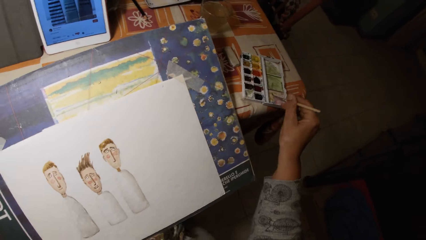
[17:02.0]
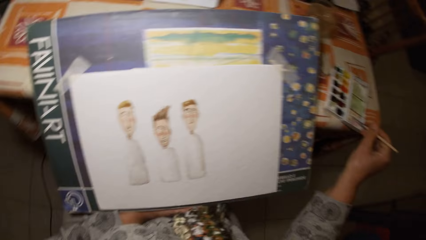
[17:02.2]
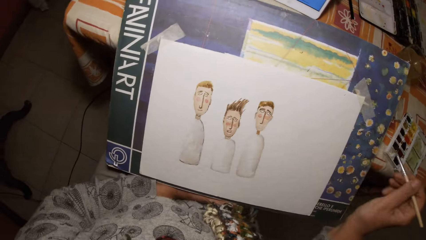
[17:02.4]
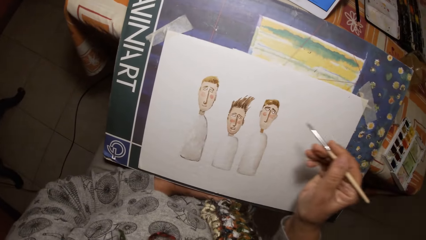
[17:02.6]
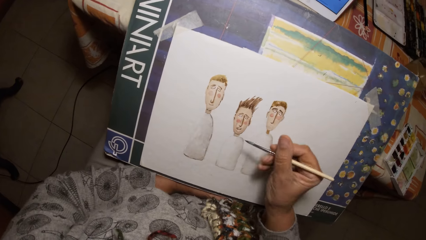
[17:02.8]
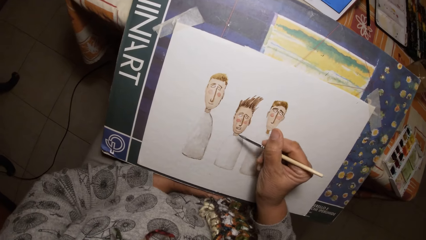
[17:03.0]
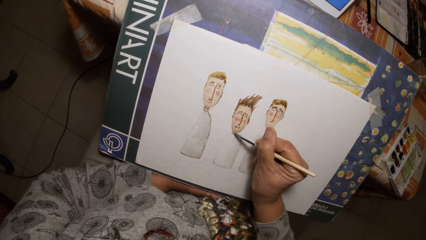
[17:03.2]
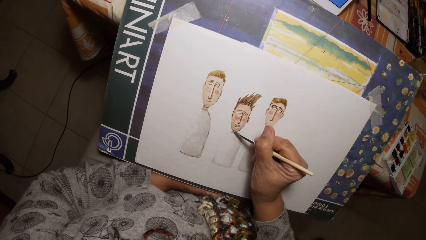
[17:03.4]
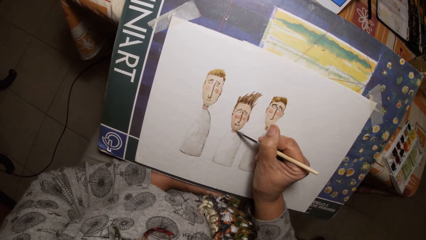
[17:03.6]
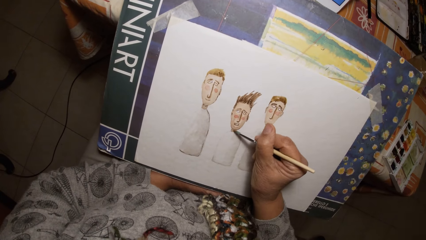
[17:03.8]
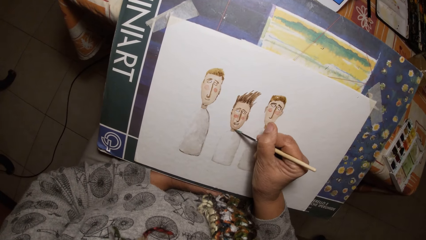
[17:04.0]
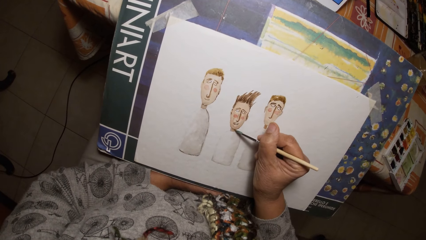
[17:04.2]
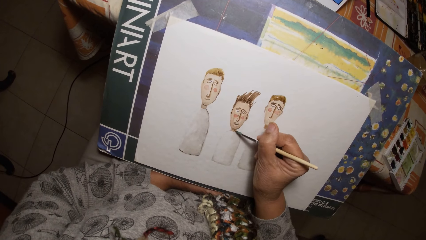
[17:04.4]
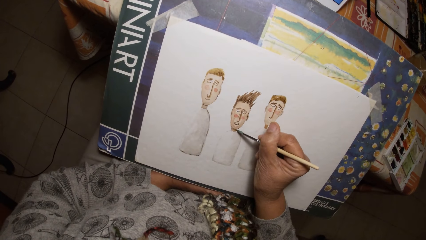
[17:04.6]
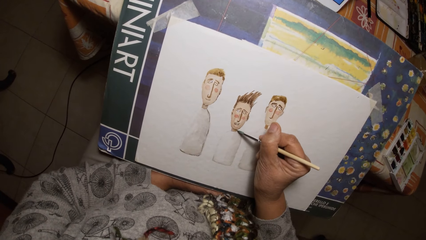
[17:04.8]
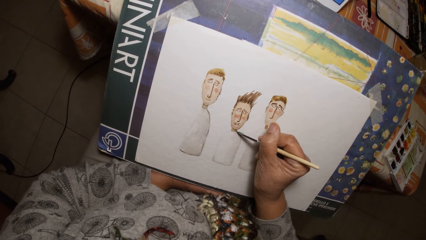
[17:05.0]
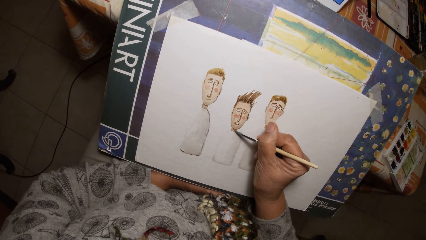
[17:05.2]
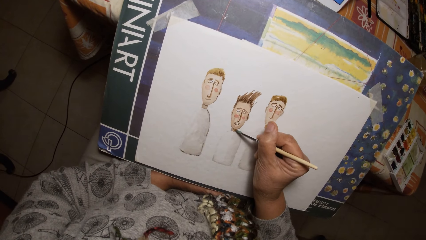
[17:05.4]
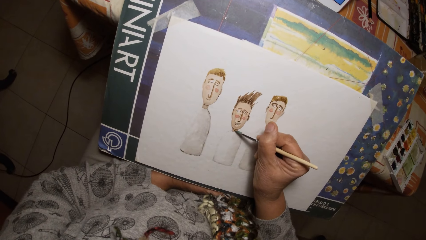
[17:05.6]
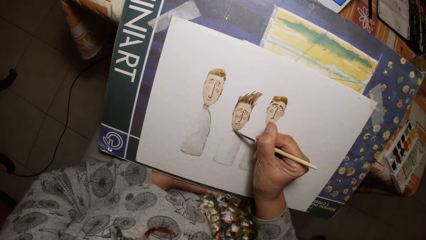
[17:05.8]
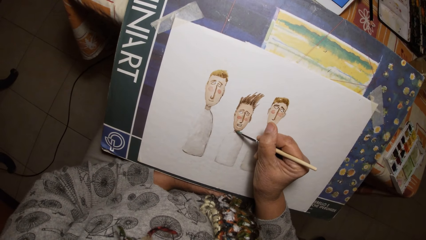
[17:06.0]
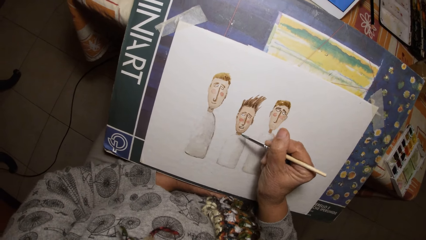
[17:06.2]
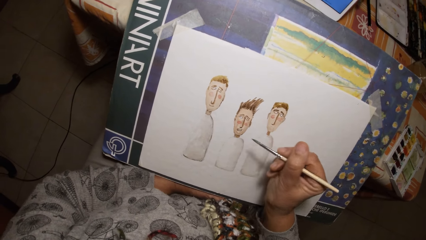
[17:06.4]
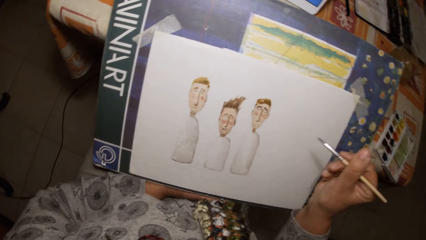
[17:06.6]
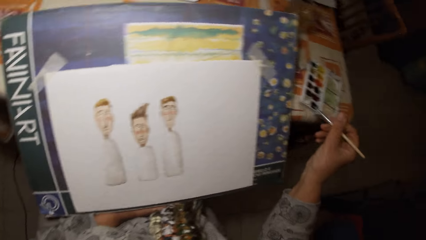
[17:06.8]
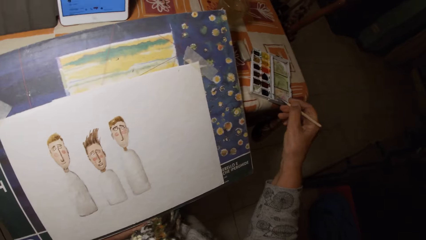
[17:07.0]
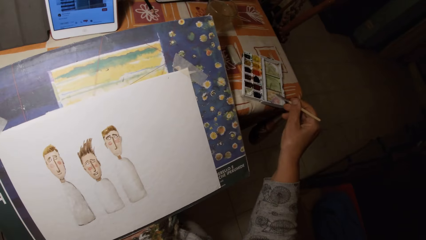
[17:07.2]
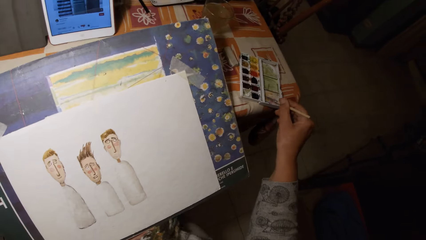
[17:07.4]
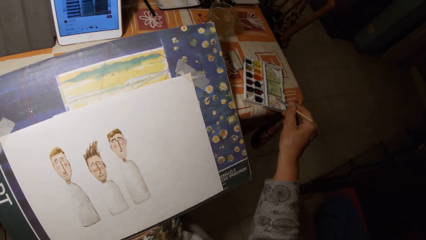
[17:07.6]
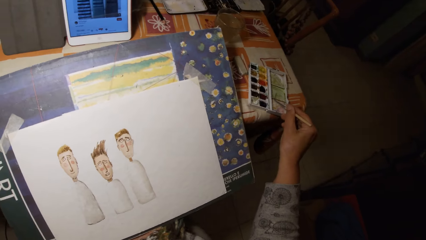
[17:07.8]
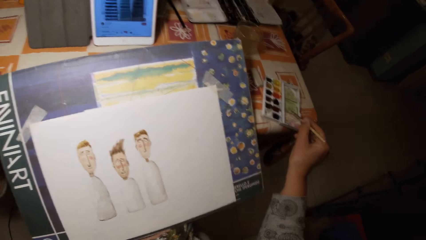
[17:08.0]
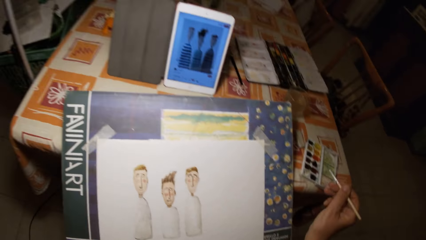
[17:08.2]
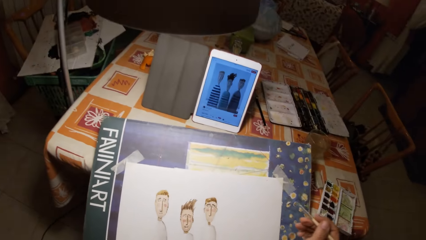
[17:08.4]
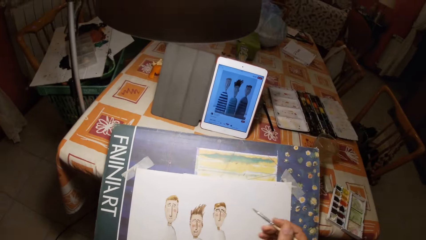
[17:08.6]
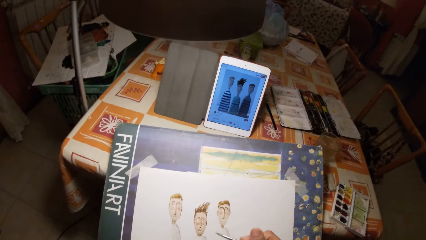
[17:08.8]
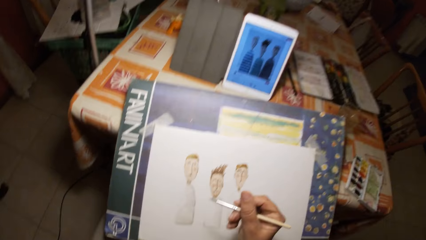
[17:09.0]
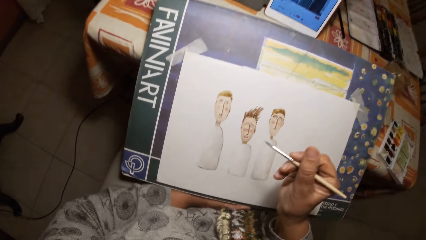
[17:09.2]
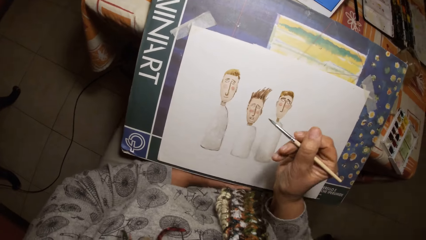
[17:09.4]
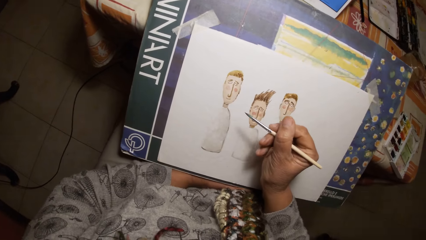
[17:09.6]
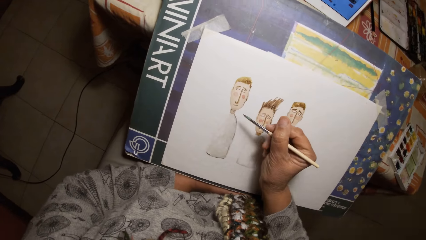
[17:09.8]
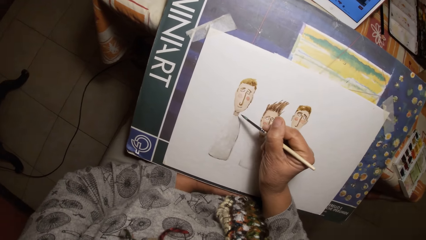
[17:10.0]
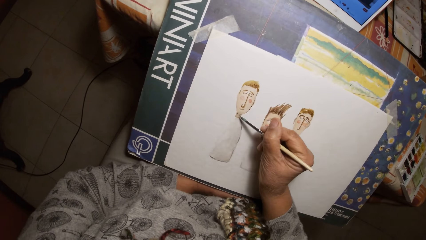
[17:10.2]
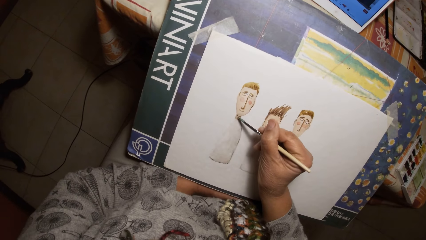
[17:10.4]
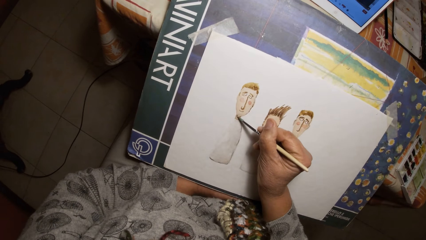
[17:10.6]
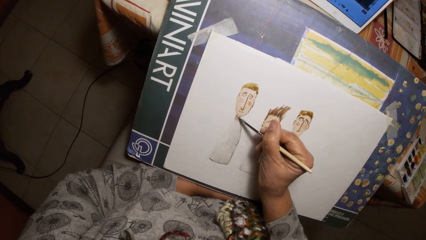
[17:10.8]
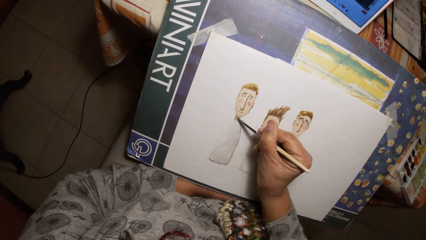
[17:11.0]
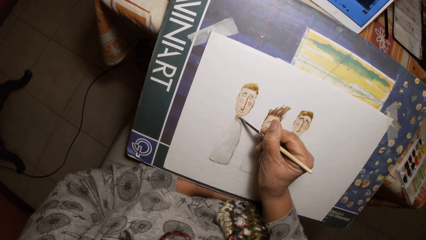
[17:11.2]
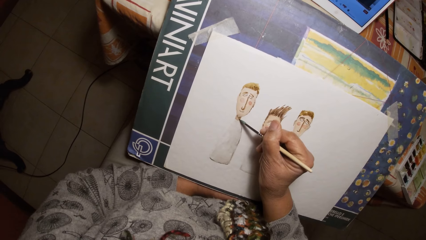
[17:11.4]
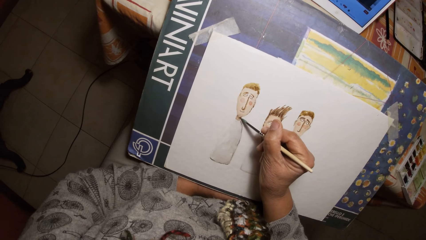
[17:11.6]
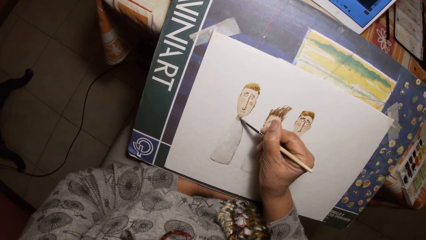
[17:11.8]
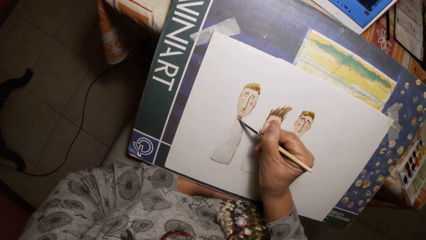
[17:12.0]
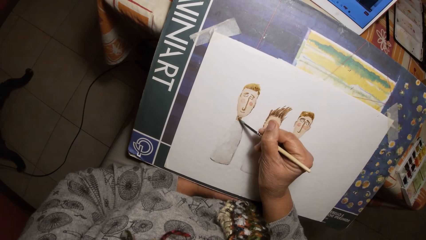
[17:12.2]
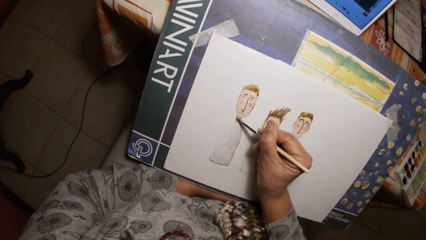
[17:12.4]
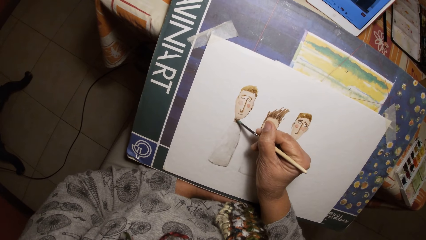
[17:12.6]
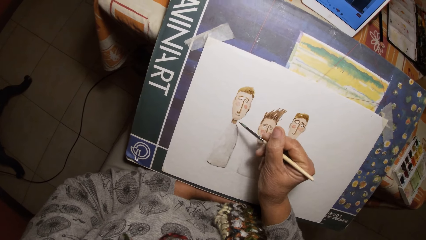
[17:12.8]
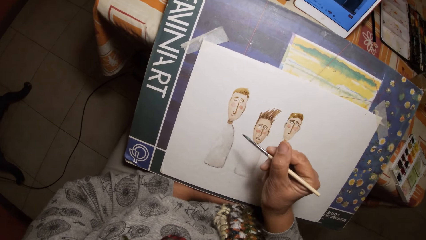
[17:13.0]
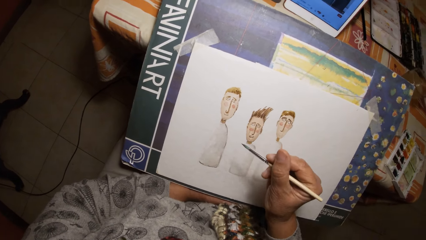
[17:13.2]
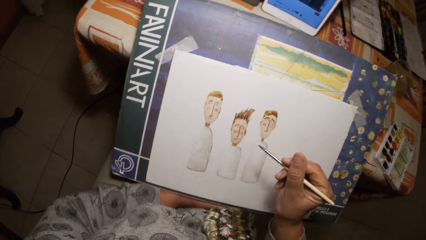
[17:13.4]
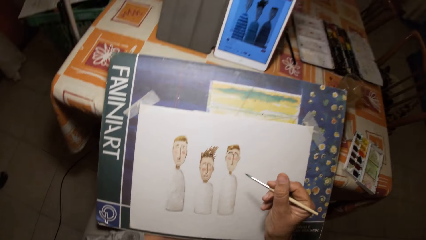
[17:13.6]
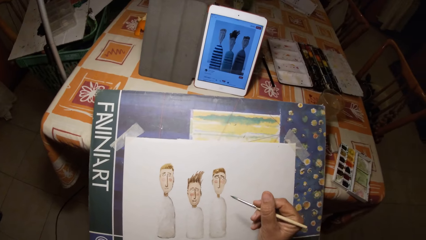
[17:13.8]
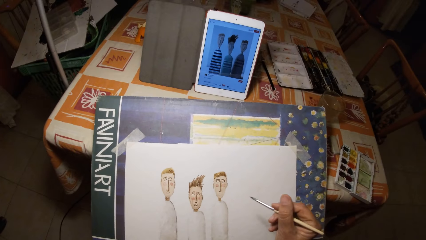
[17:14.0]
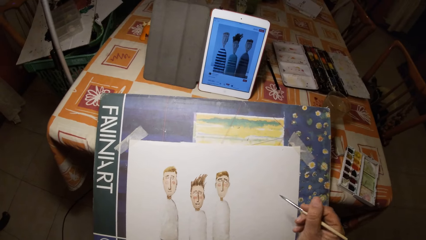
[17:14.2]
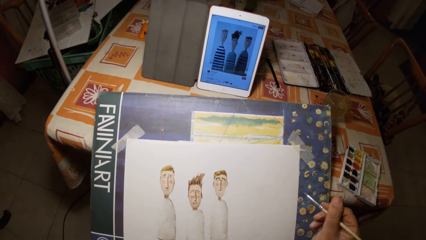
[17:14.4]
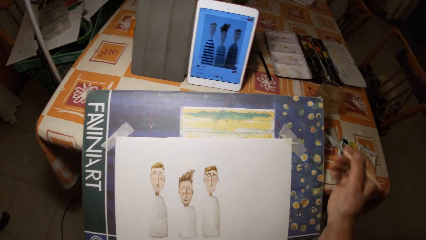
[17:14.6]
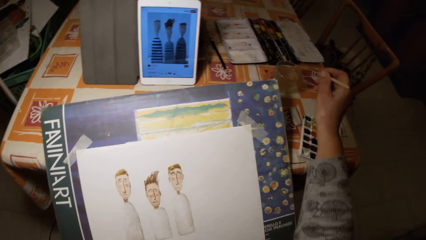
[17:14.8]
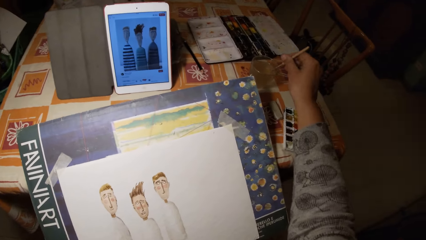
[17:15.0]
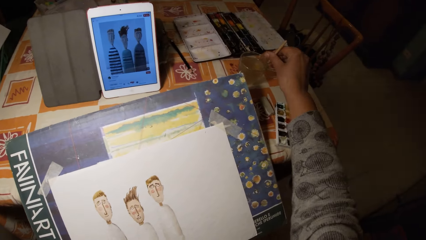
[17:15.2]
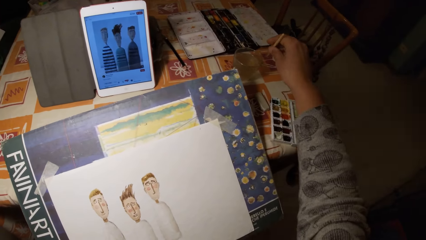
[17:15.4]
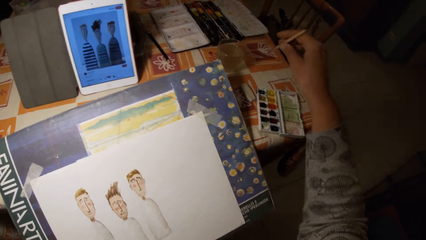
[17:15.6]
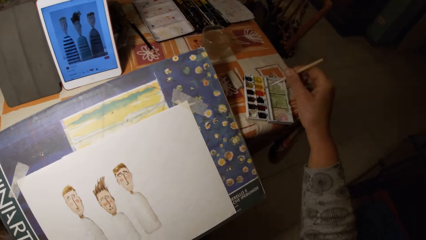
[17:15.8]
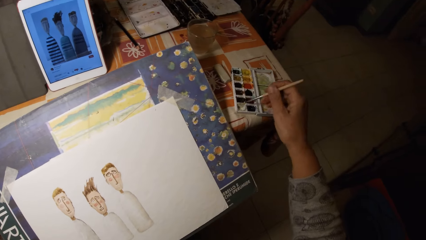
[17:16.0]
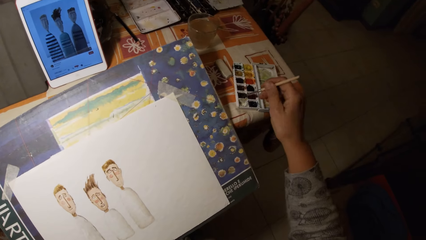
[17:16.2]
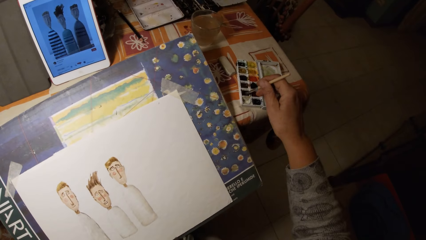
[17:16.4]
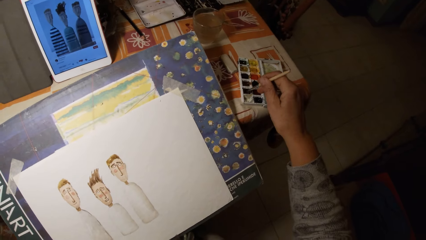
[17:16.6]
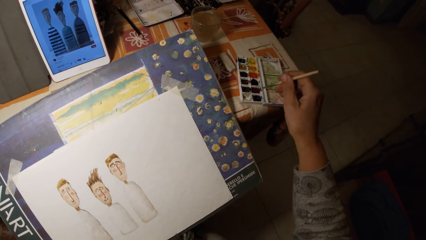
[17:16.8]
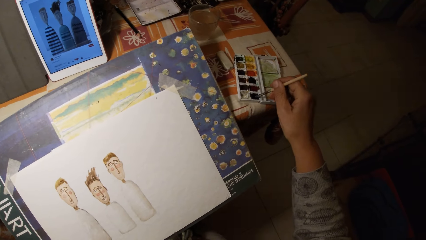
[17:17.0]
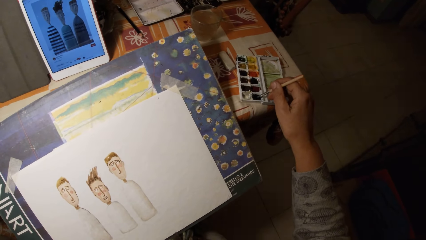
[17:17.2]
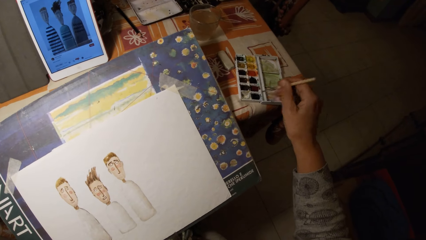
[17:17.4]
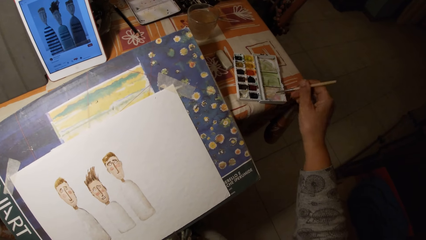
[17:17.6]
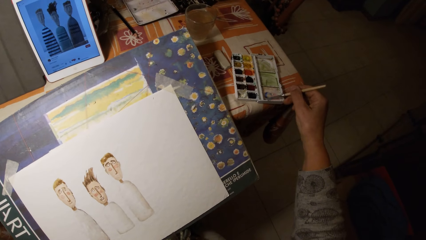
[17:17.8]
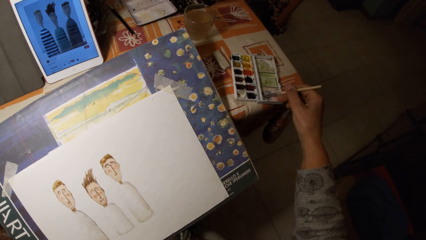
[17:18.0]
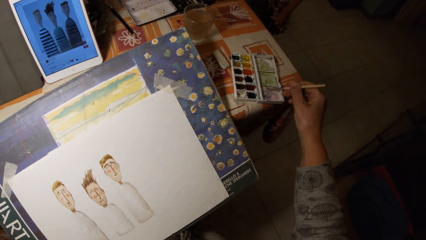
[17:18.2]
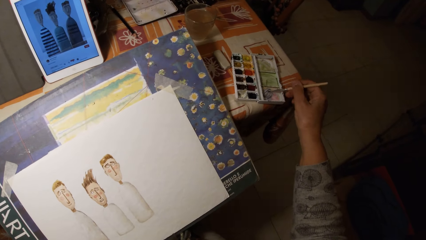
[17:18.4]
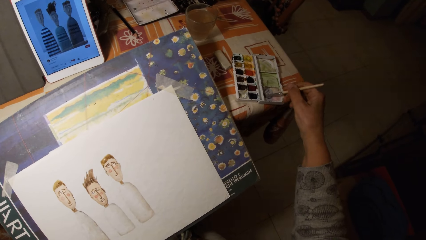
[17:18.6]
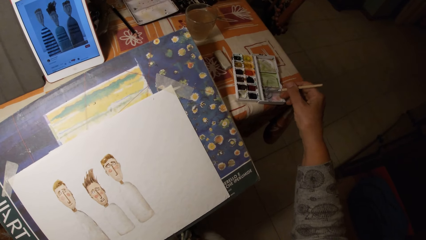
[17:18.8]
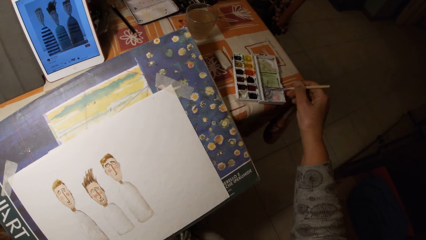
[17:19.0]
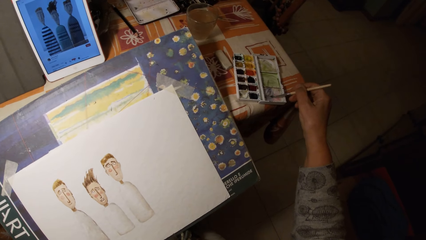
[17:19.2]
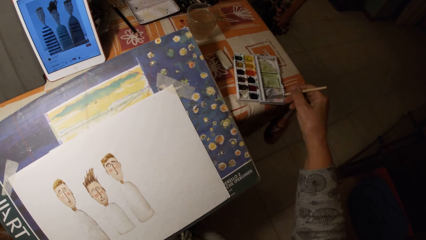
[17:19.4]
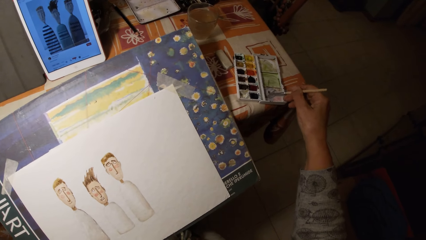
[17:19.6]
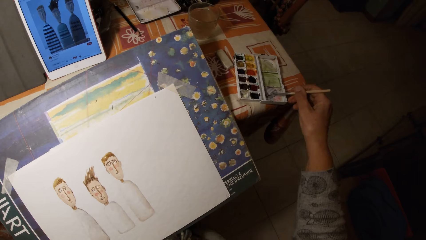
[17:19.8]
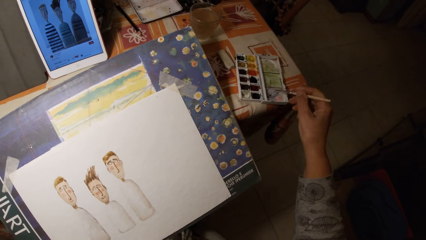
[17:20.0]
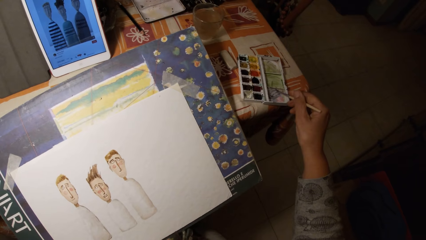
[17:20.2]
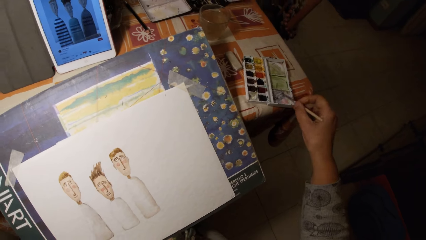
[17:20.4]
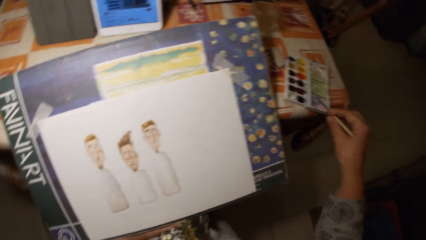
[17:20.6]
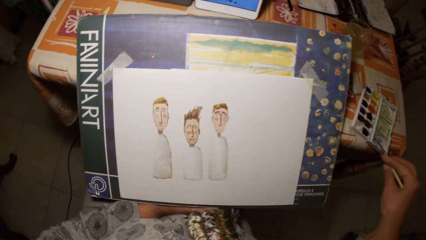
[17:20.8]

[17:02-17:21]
The camera wearer paints the paint palette cover with the paint brush in his right hand. He draws on the paper with the painting brush in his right hand. He paints the paint palette cover with the paint brush in his right hand. He draws on the paper with the painting brush in his right hand. He dips the paint brush in his right hand in a cup of water on the table. He dips the painting brush in his right hand in the paint palette on the table. He paints the paint palette cover with the paint brush in his right hand.
